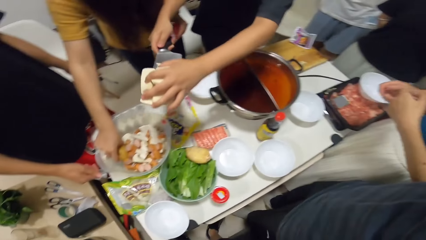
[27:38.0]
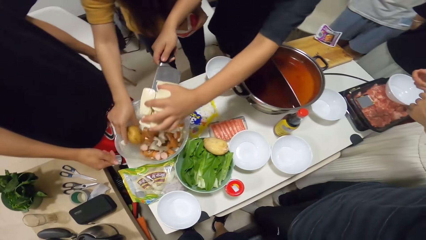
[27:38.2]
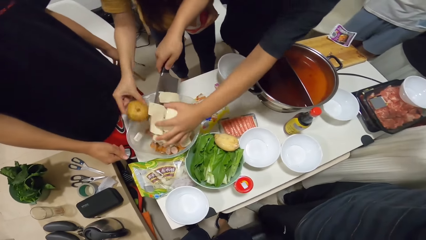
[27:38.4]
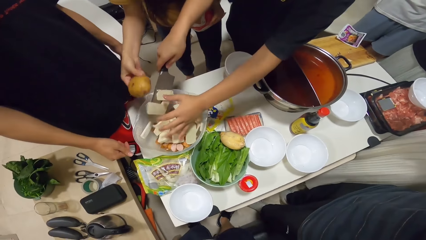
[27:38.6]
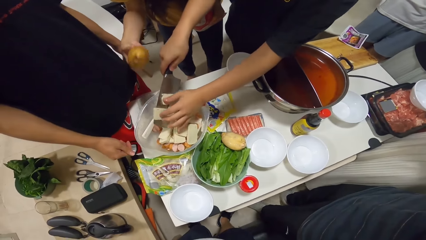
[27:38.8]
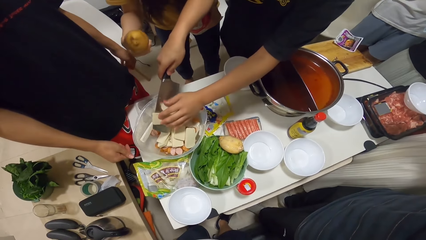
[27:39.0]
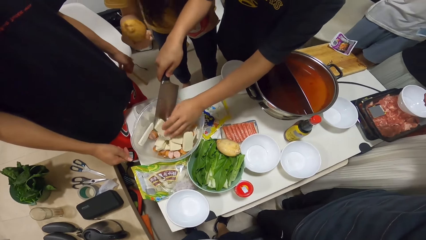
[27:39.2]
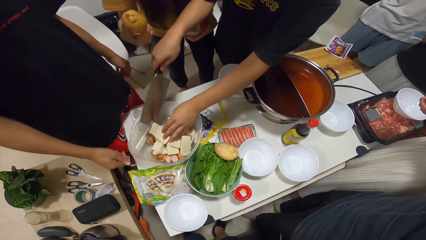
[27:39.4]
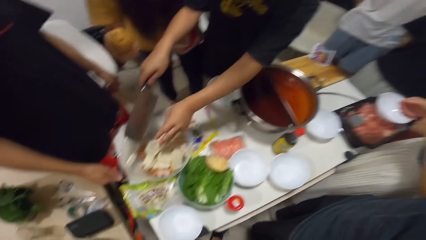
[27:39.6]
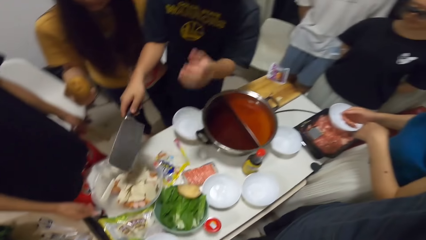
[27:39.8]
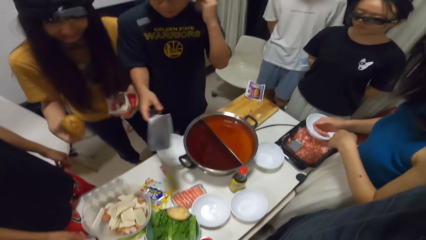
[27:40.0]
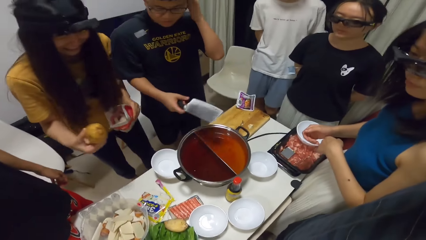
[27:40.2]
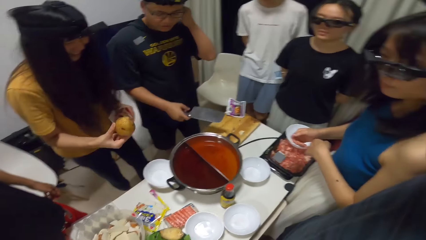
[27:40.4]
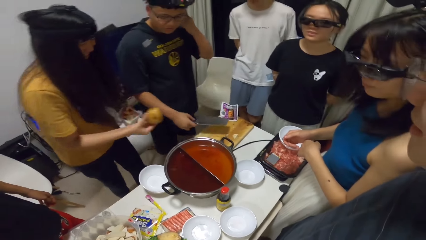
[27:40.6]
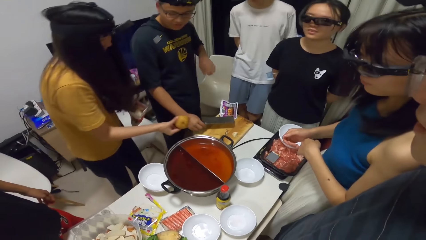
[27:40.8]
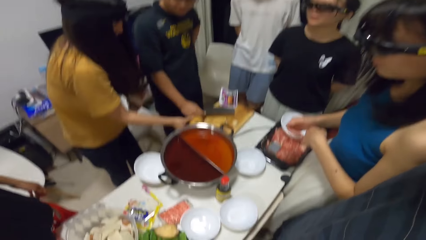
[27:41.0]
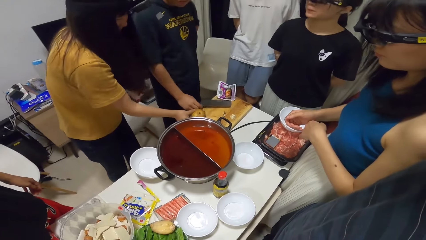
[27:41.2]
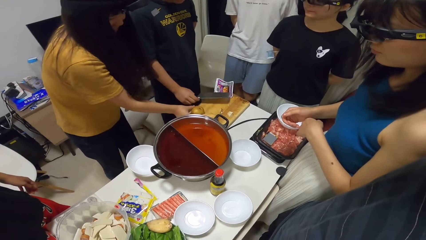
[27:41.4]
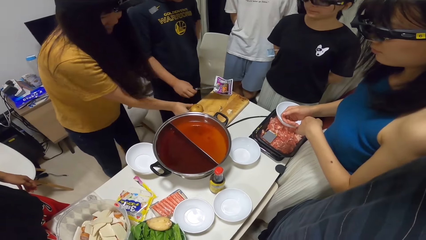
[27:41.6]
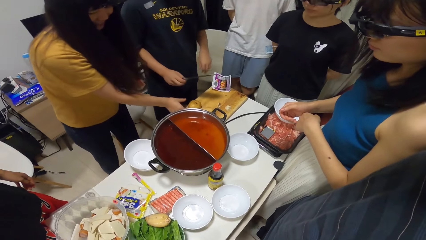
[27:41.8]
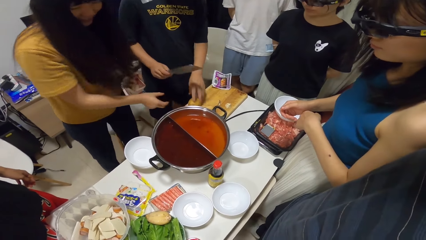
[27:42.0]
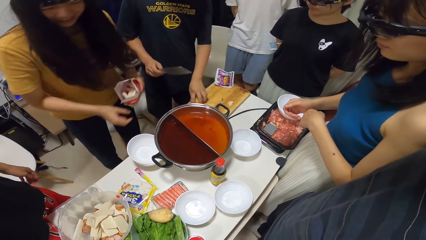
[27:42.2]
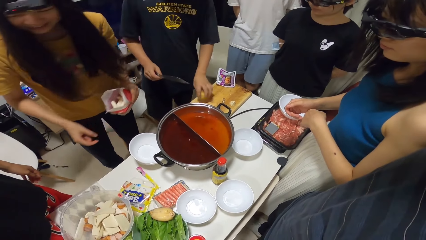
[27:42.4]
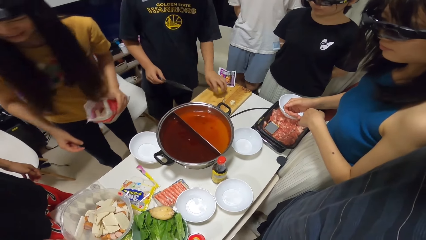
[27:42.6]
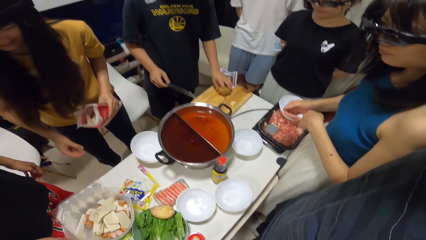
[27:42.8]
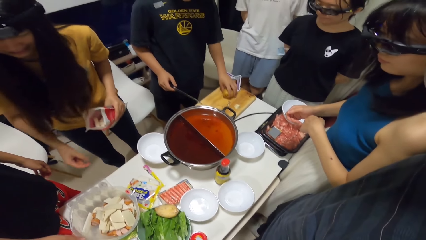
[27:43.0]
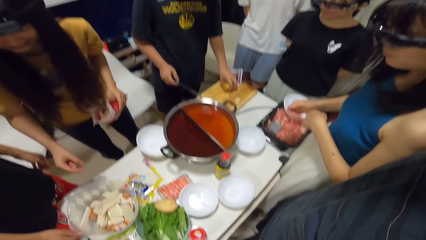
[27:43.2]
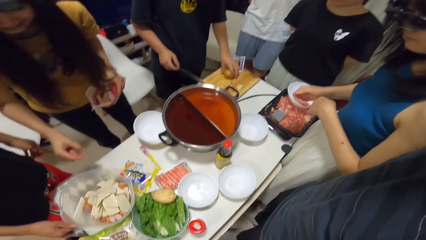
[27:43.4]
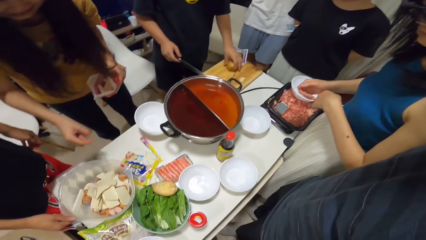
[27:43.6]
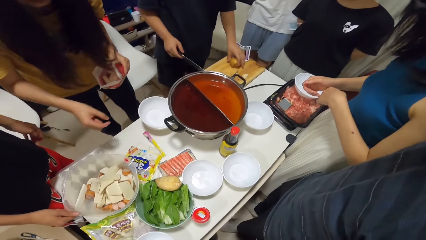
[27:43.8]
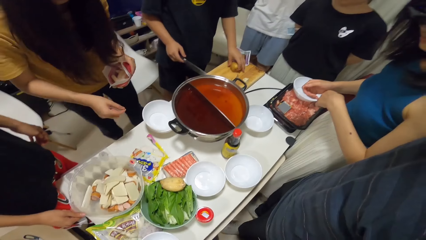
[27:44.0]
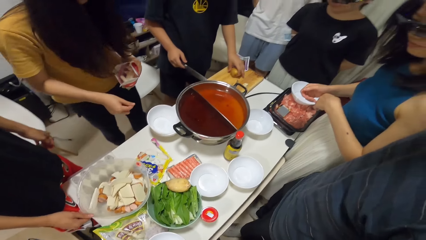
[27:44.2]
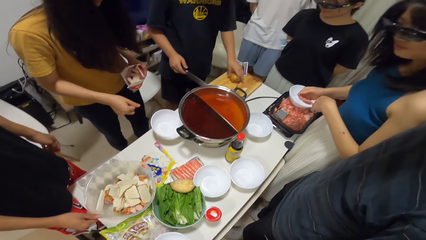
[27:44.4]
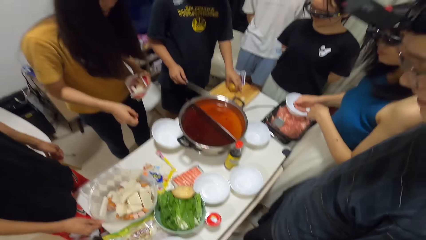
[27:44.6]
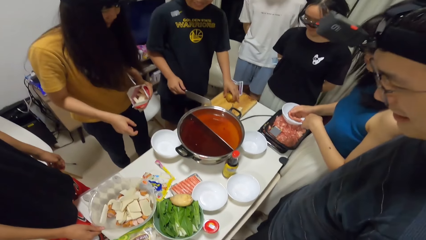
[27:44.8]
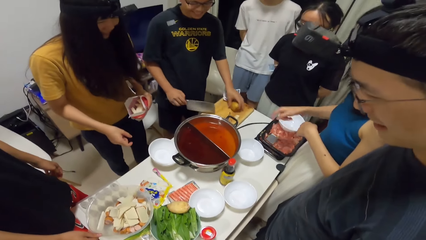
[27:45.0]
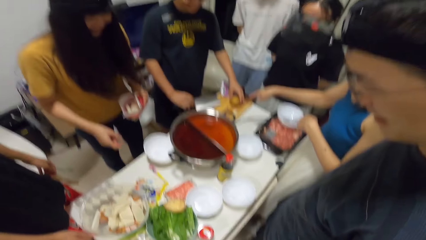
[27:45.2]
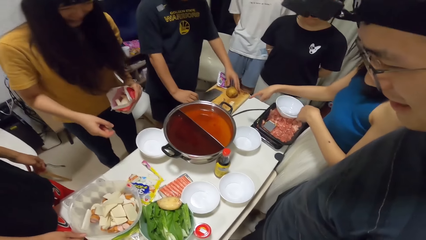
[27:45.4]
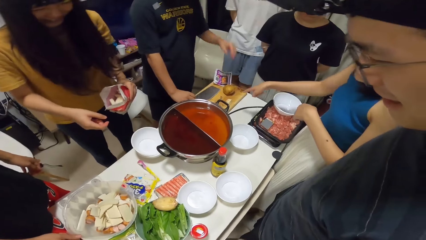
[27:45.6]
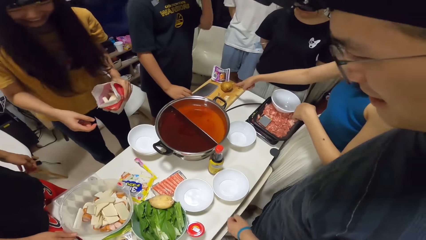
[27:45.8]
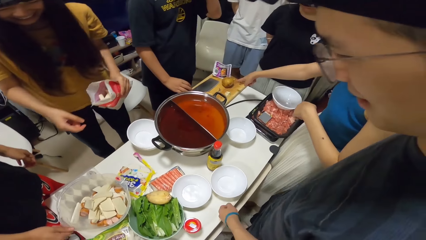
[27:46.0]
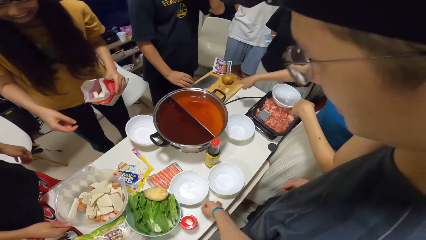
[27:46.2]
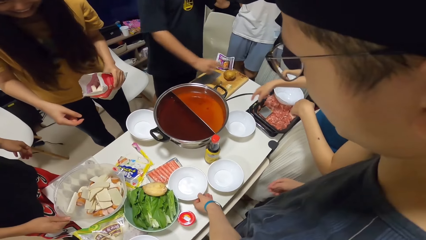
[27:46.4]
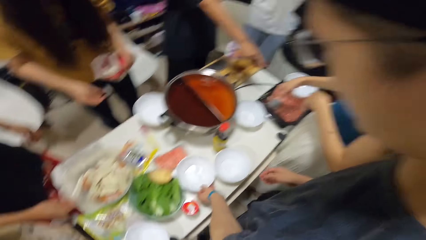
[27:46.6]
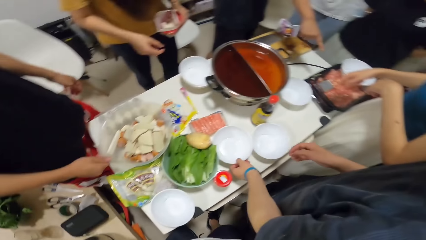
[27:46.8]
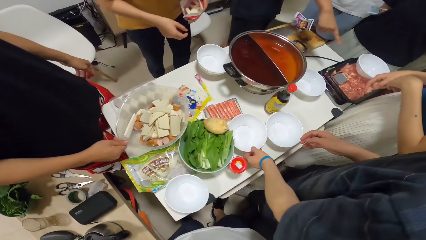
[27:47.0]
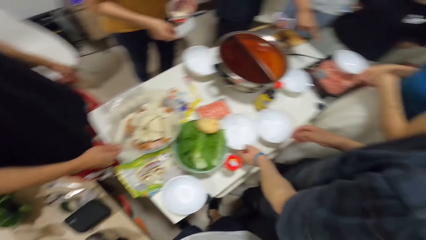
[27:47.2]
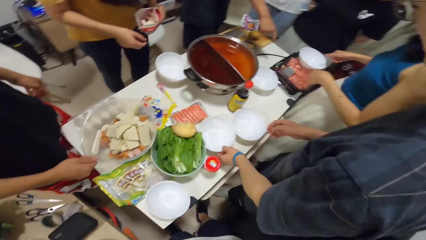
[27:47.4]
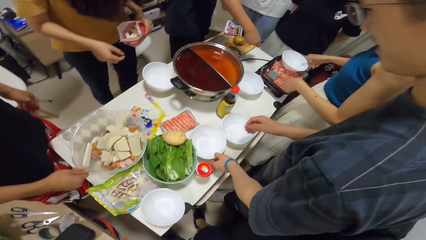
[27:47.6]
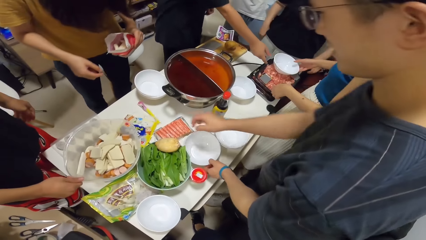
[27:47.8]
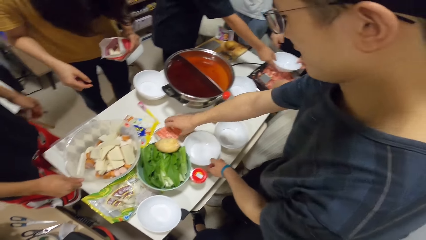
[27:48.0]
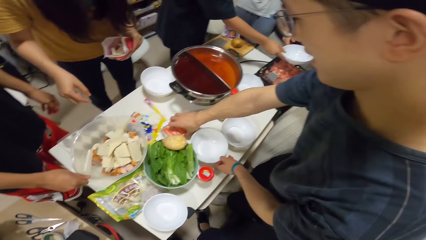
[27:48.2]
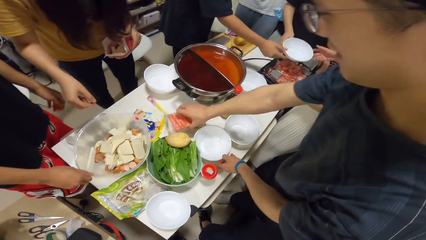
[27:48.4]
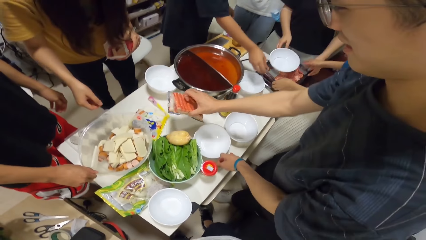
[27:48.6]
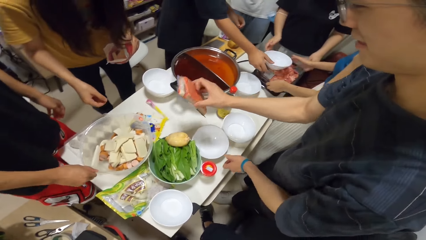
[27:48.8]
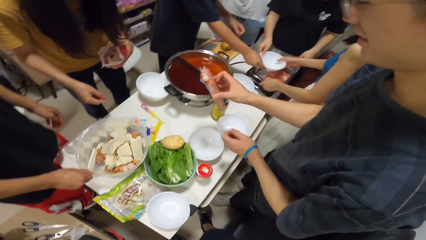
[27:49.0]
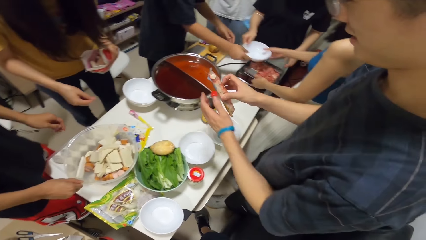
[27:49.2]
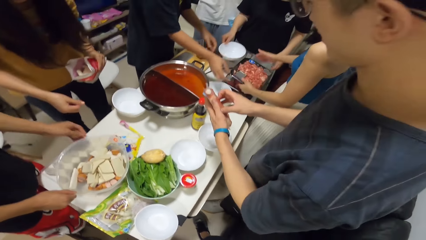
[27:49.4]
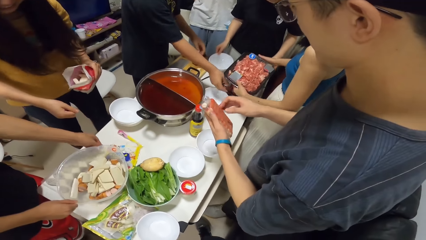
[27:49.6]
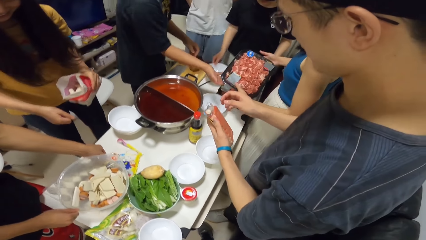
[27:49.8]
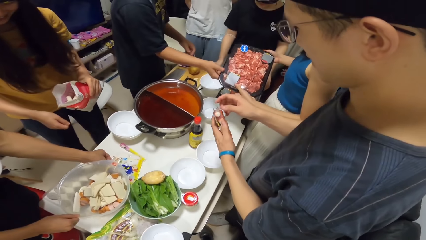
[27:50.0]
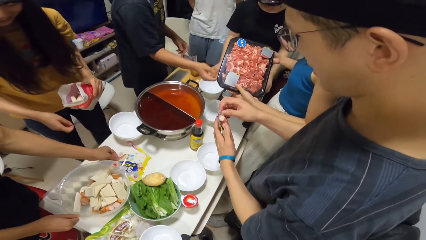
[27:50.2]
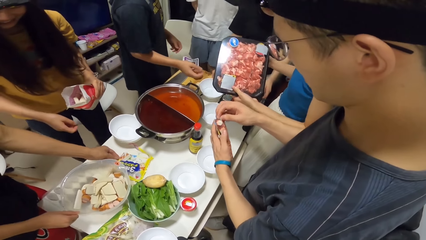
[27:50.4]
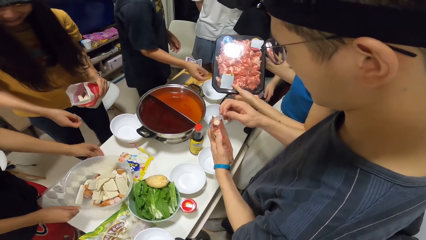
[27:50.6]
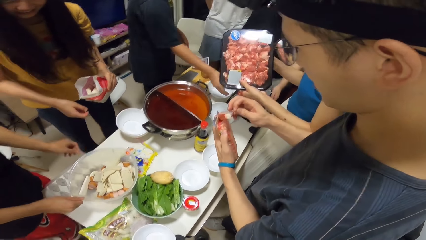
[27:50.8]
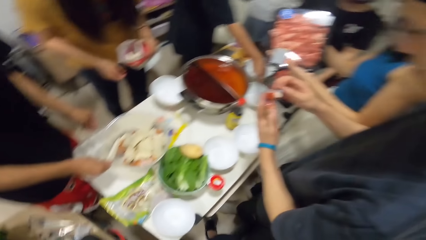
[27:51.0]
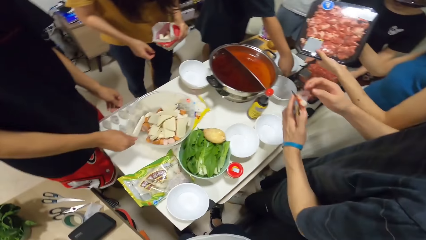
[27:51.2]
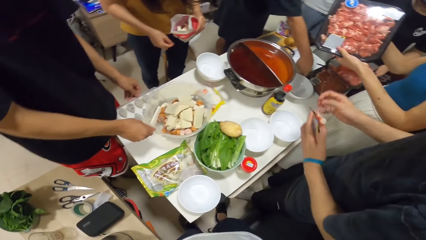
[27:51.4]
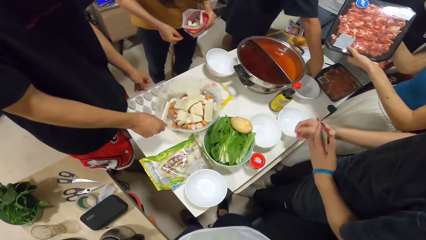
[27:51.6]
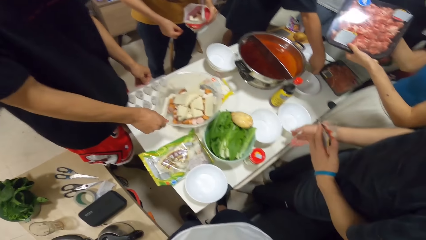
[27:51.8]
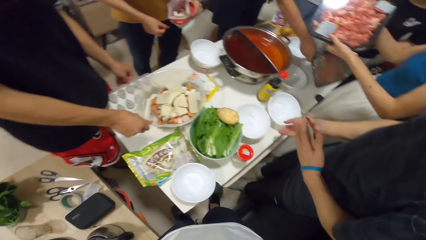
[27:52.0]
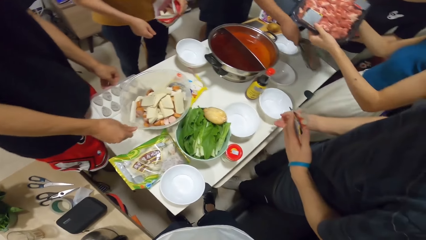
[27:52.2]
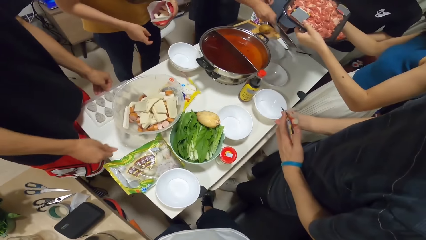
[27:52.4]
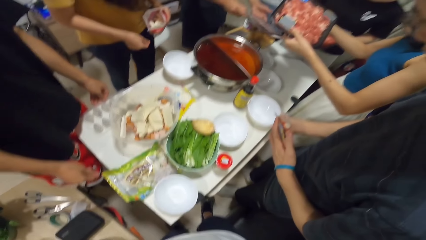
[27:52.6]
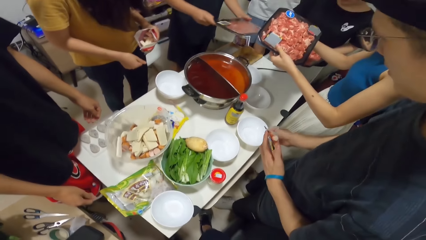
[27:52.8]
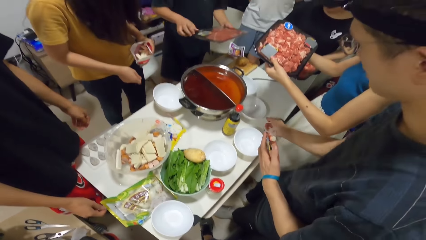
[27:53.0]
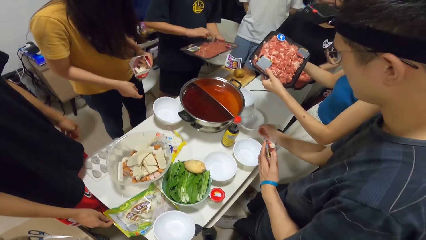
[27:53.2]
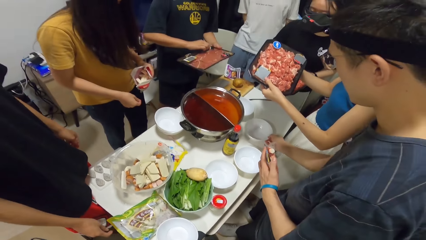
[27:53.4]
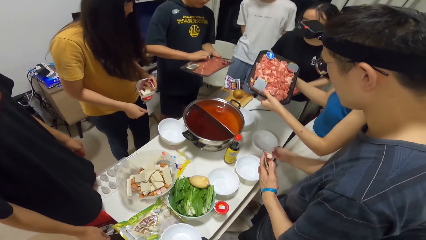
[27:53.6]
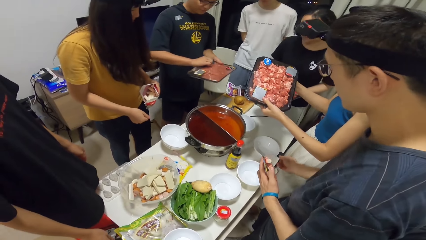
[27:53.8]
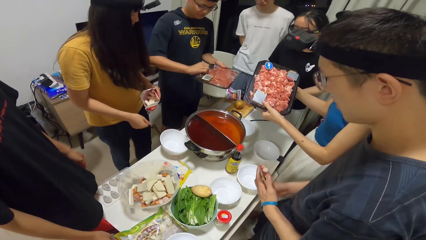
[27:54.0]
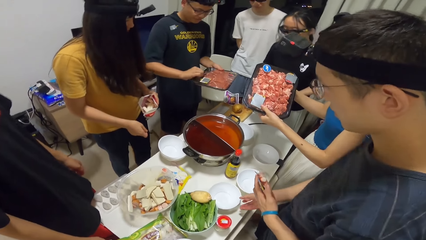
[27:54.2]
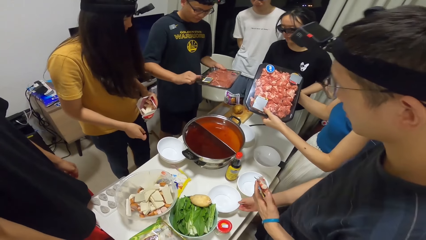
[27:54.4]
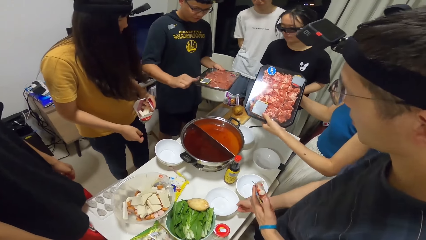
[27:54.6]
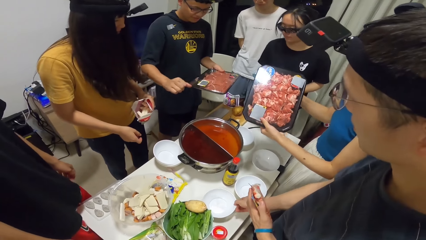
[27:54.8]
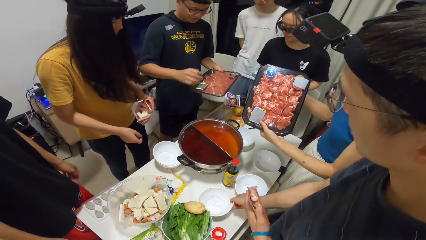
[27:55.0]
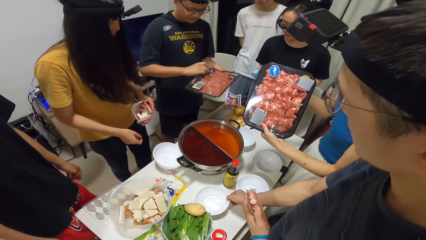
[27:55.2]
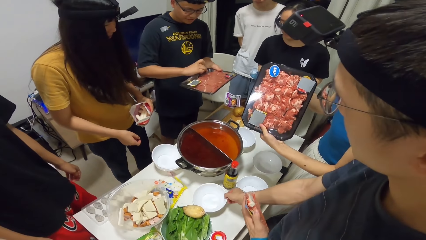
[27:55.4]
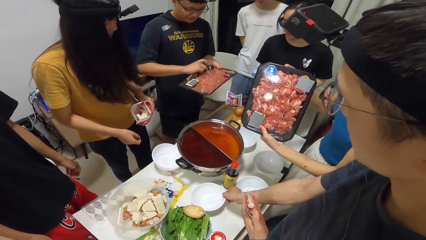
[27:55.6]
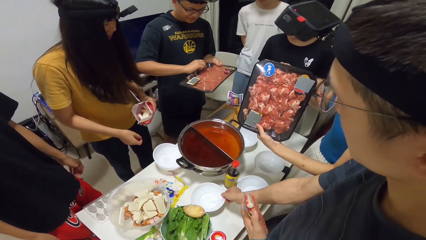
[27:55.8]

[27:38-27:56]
The woman picks a potato from the bowl of potatoes with her right hand. The man places the sliced cheese into the bowl of potatoes. The man picks the potato. The woman places the potato onto the chopping board. The man moves the potato on the chopping board with his left hand, and chops the potato. The woman picks something. The man places the cleaver onto the chopping board. The man picks a bowl with his right hand. Another man picks a plastic bag of sausages with his right hand. Another woman picks a tray of meat from the table with both hands. Another woman passes some beef. A woman picks another tray of meat from the table with both hands. The first man picks another tray of meat from the table with his right hand. The other man moves a bowl on the table with his right hand. He moves another bowl on the table with his right hand, and does so again.
